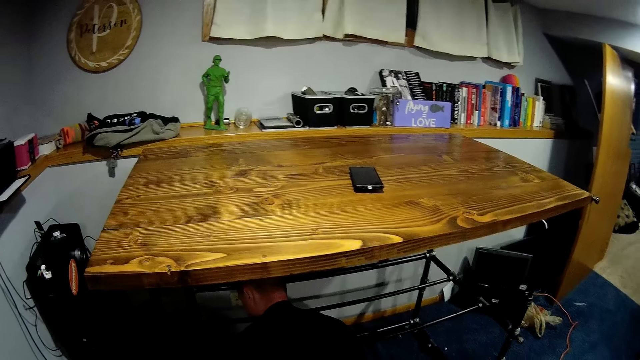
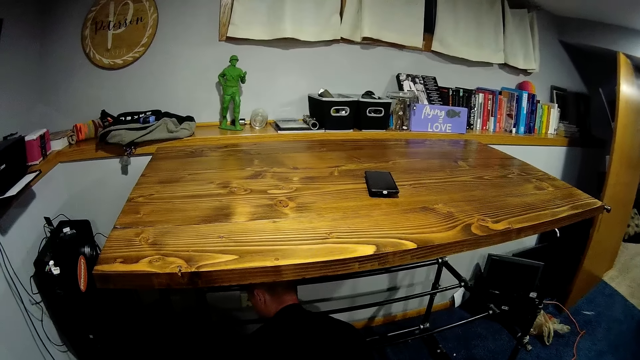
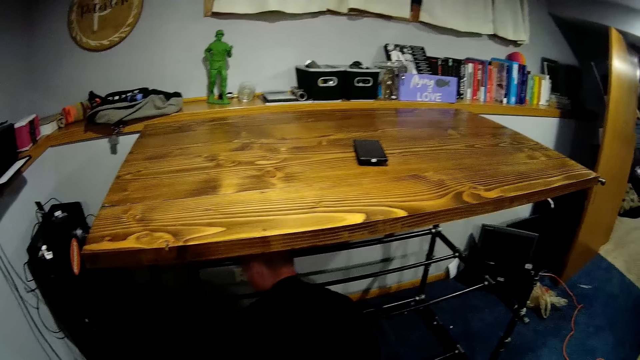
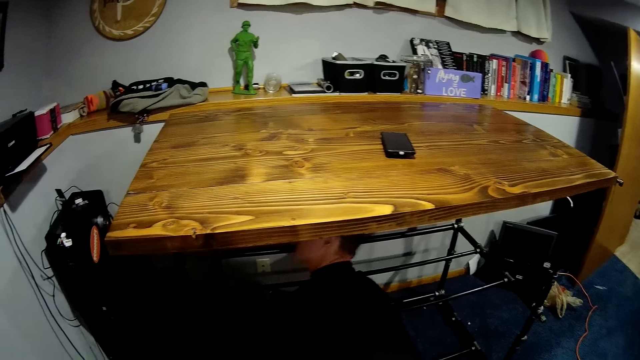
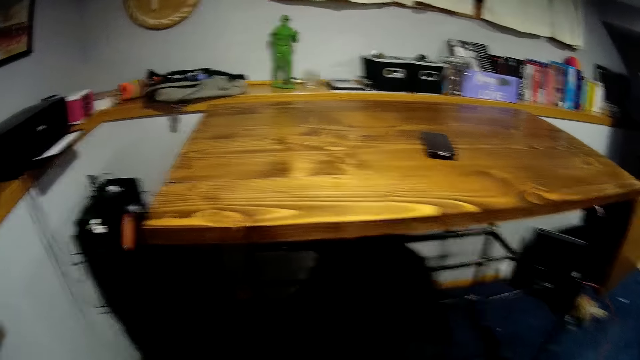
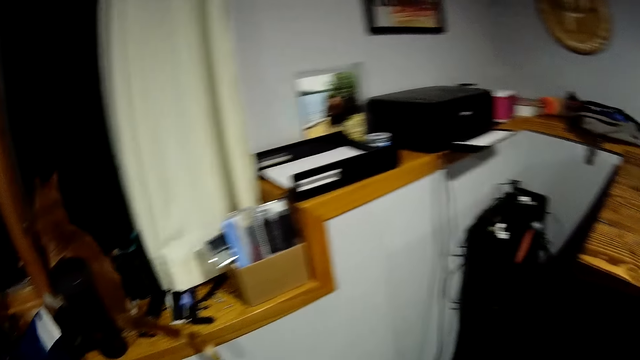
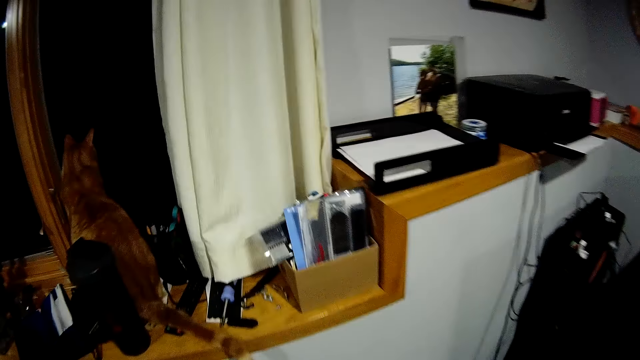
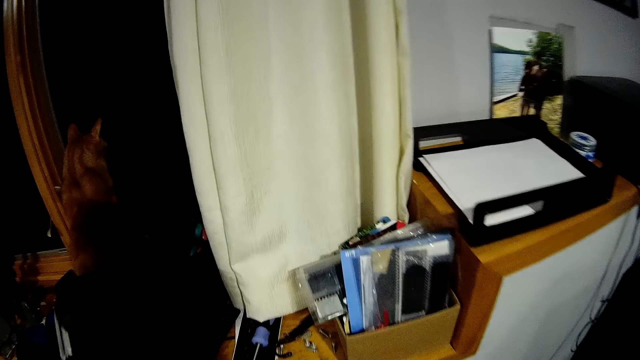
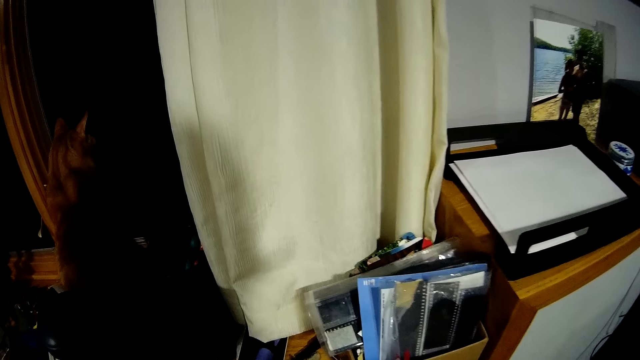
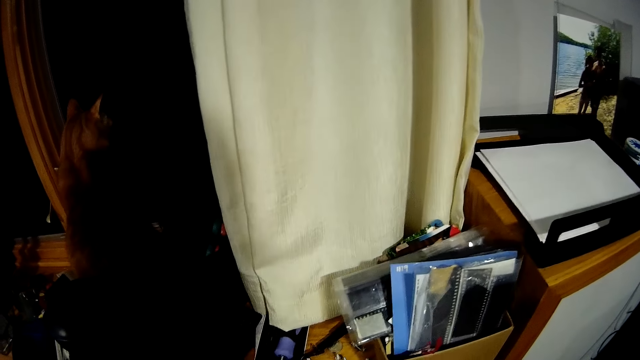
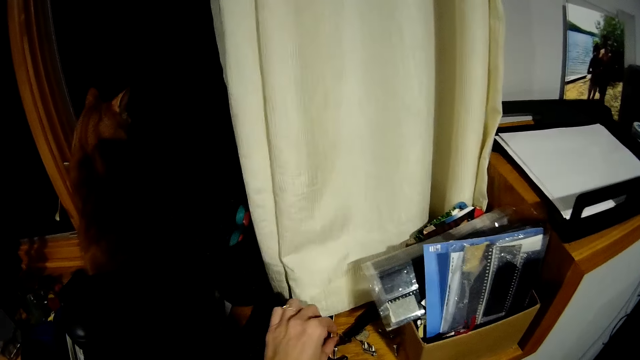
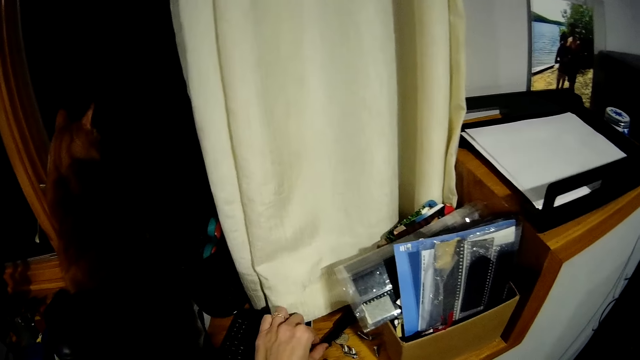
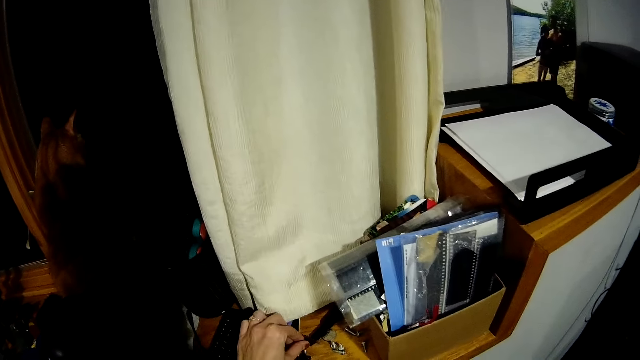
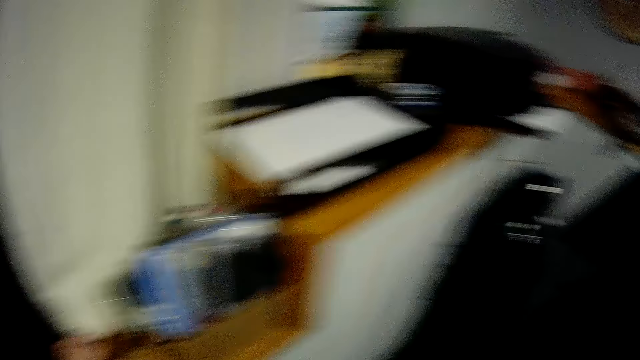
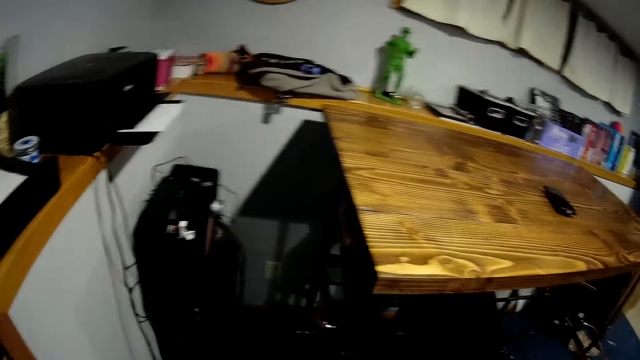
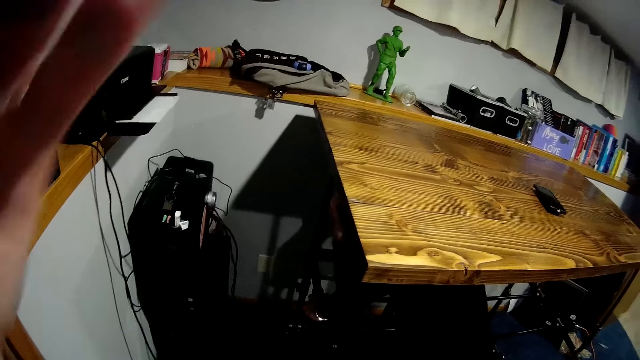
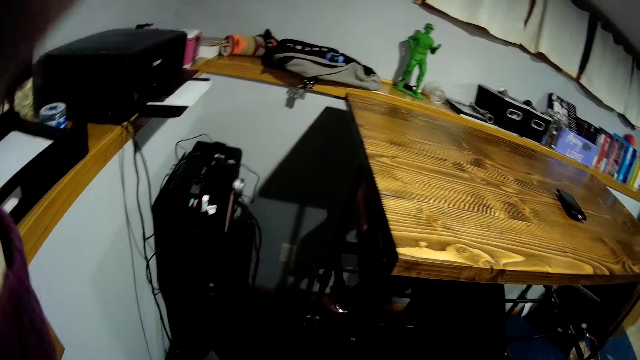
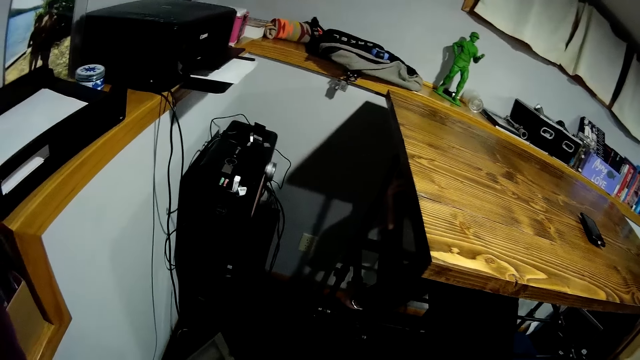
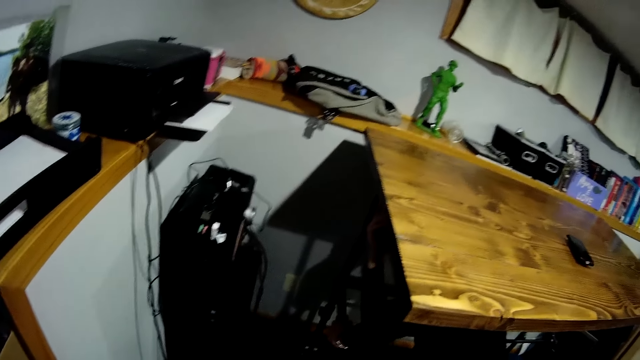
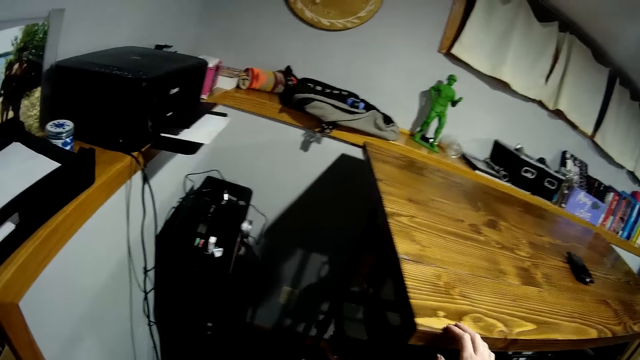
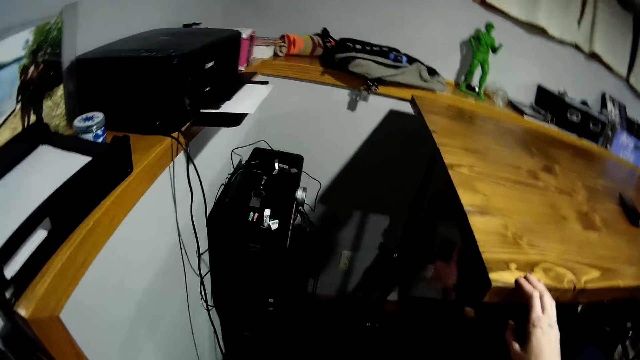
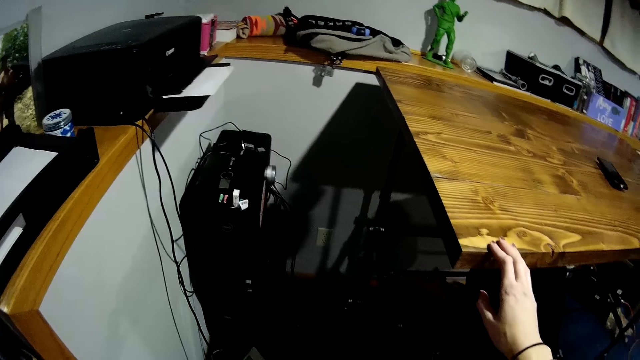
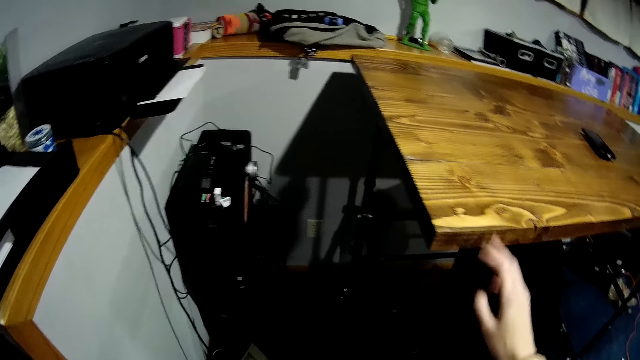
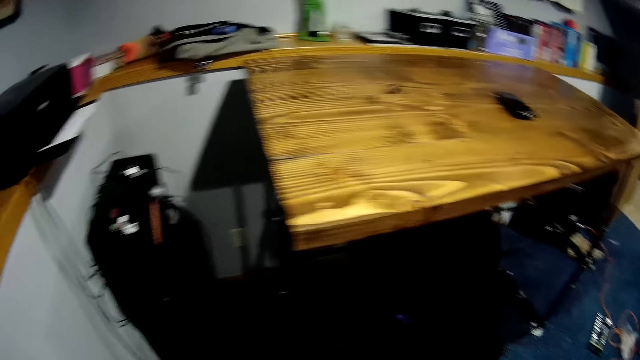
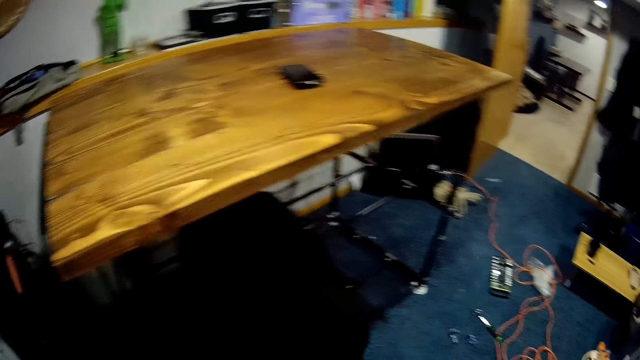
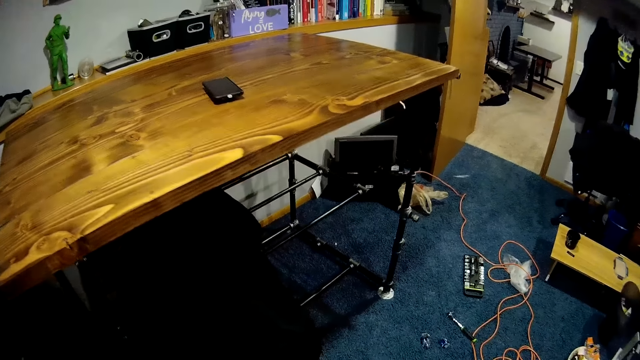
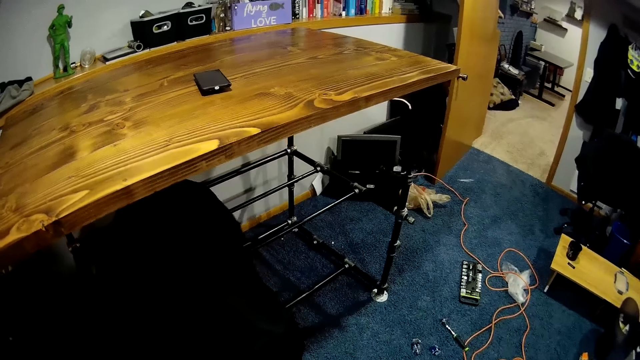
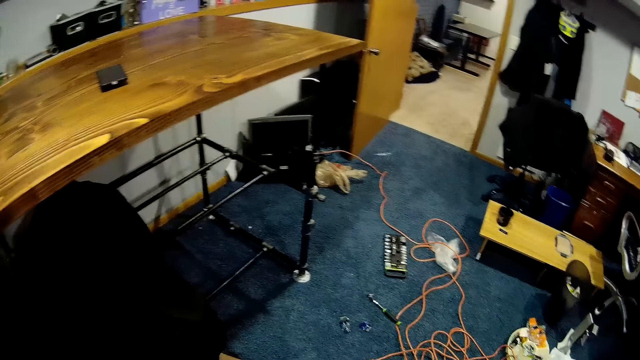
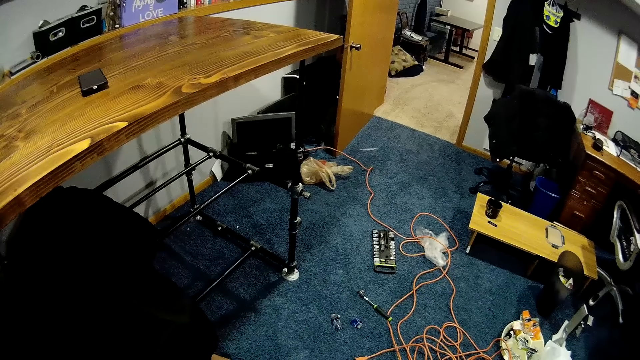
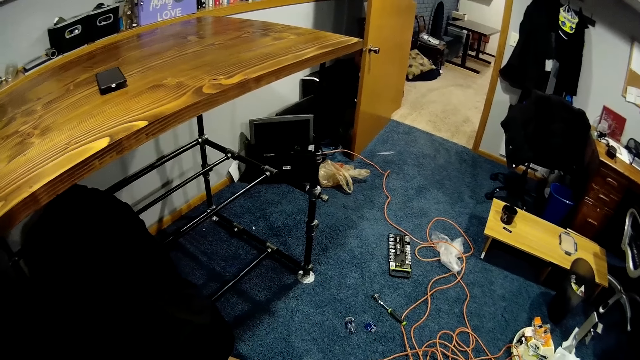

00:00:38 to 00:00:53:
The man picks up a drilling machine from the floor and places the drilling machine under the table. The camera wearer touches a screw with her left hand. She picks up something on the table. The man drills the table with the drilling machine. The camera wearer touches her face. She places her right hand on the table. She holds the table with her left hand. The man removes the drilling machine from the table. The camera wearer removes her right hand from the table. The man sits under the table.

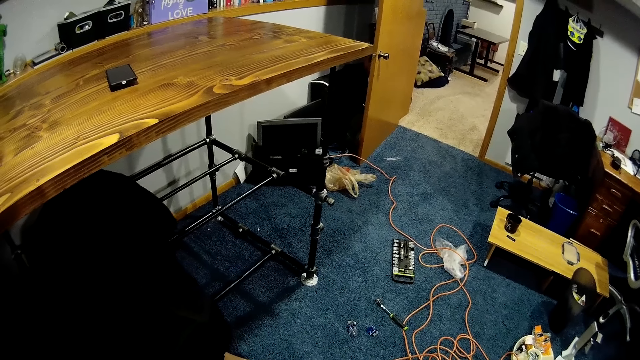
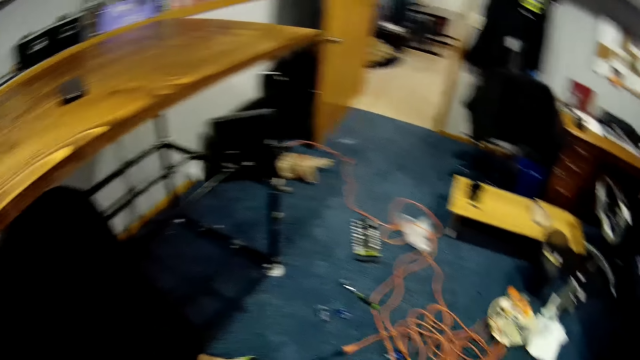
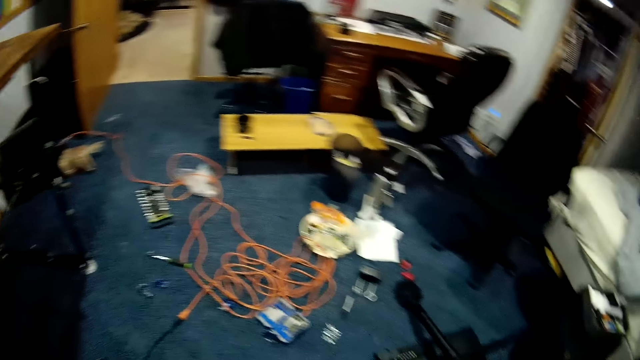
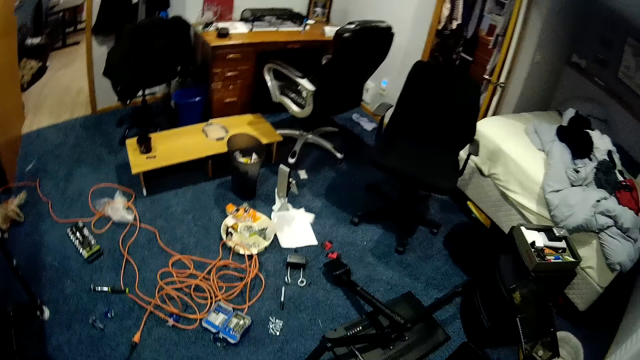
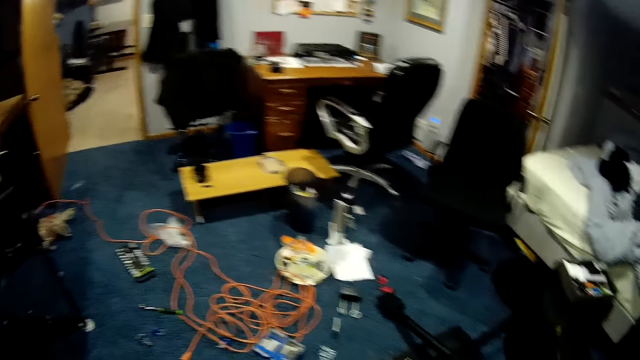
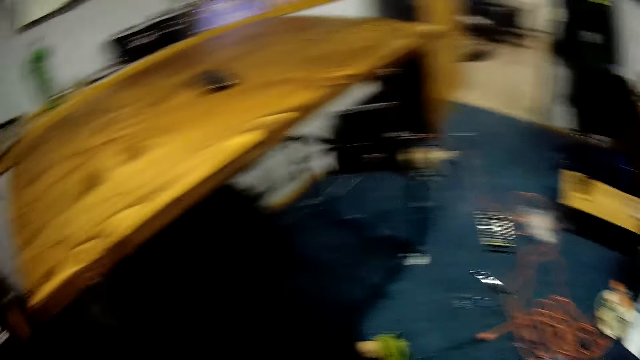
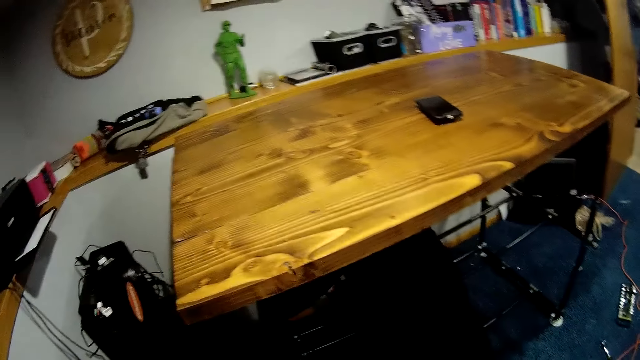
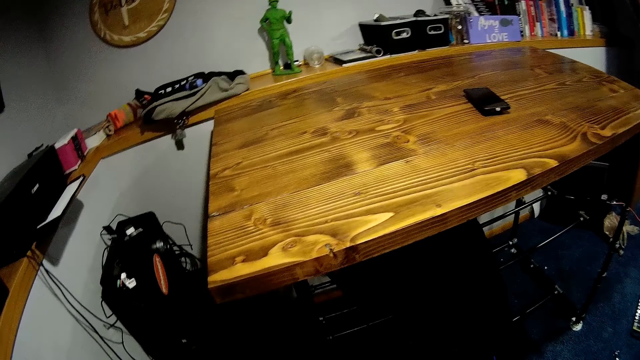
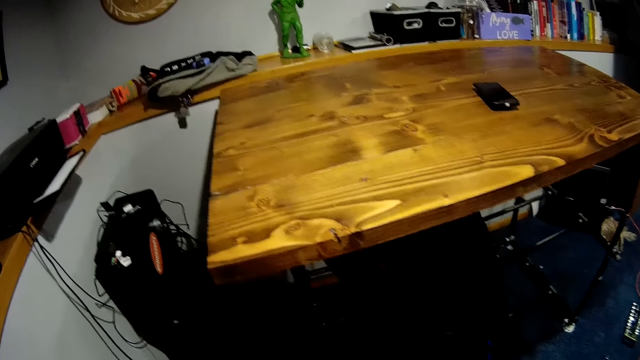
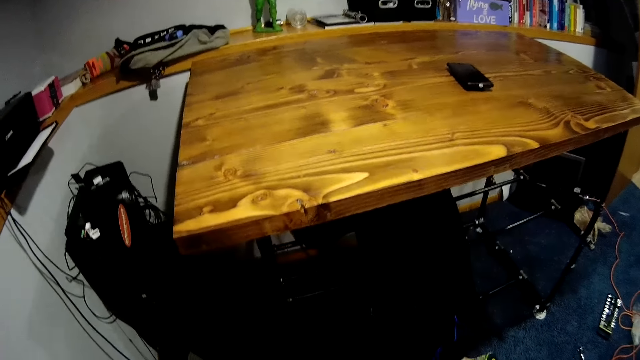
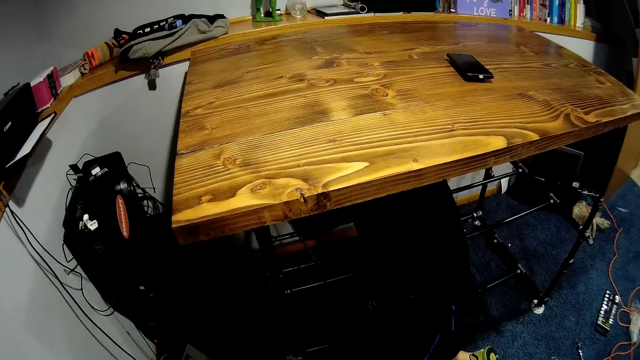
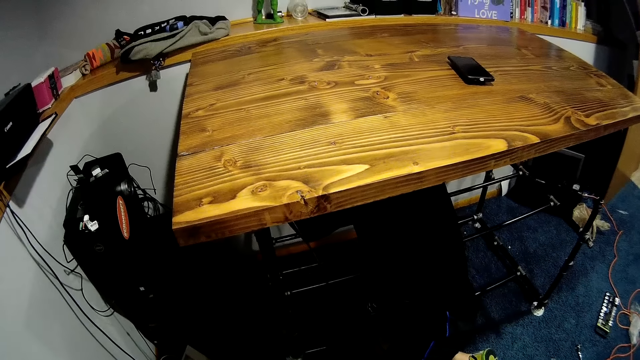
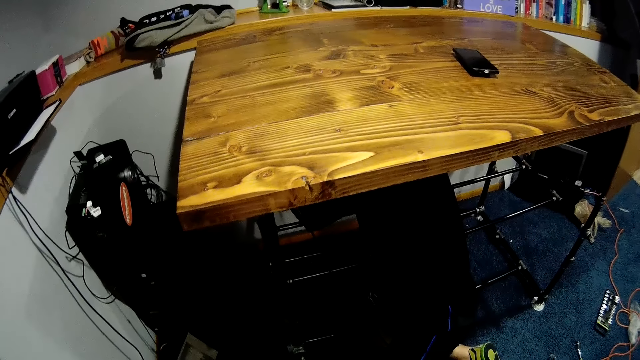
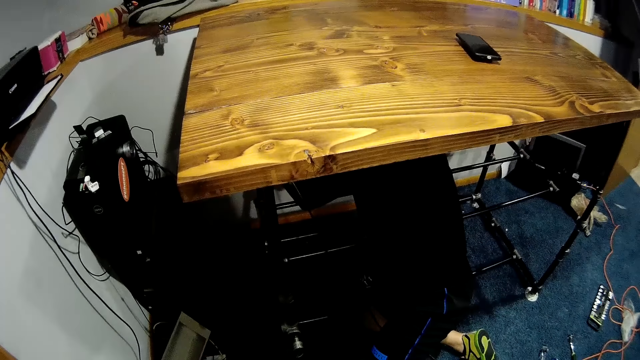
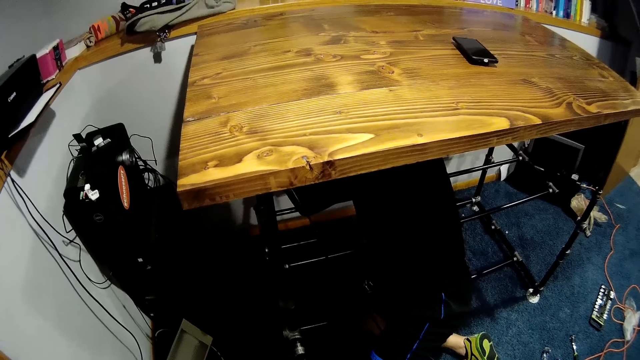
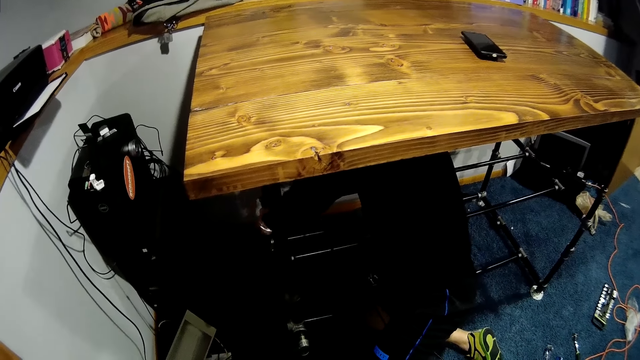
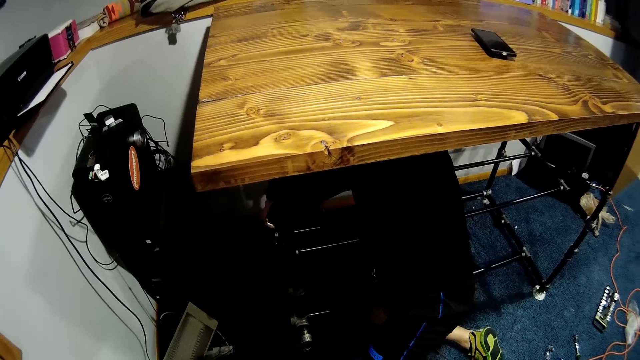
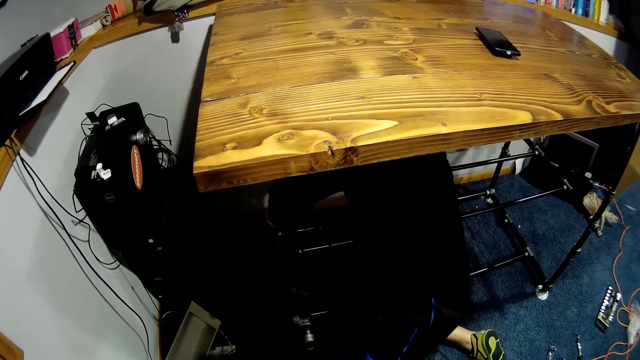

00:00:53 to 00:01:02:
The man places the drilling machine under the table. The man drills the screw in the table with the drilling machine.
